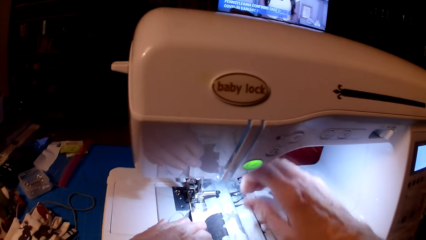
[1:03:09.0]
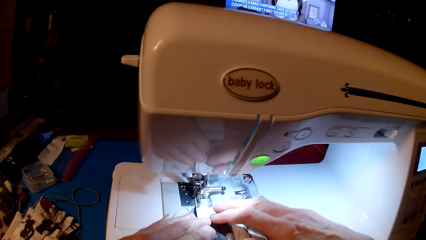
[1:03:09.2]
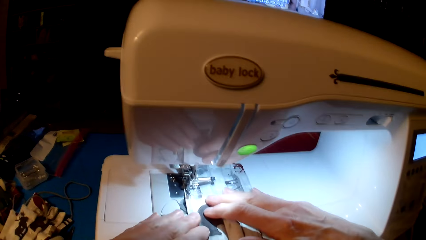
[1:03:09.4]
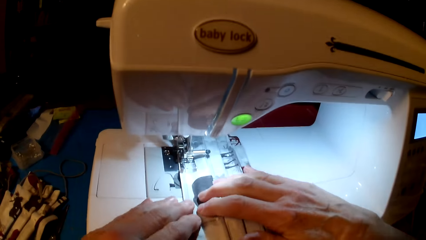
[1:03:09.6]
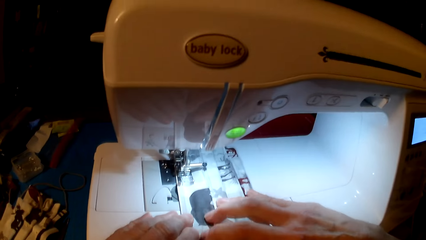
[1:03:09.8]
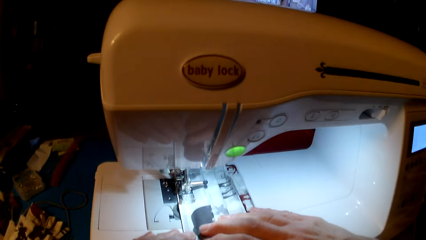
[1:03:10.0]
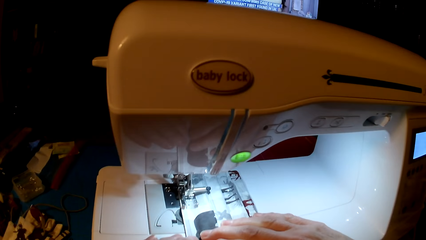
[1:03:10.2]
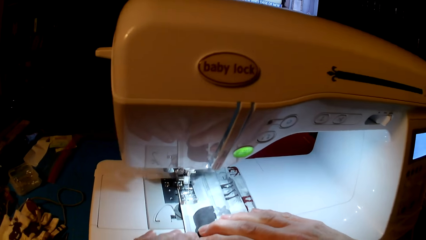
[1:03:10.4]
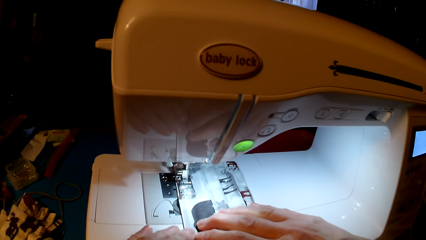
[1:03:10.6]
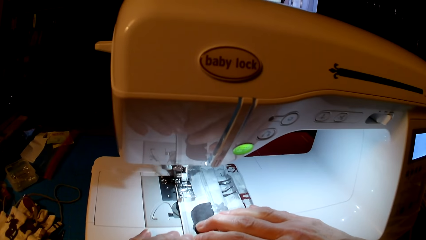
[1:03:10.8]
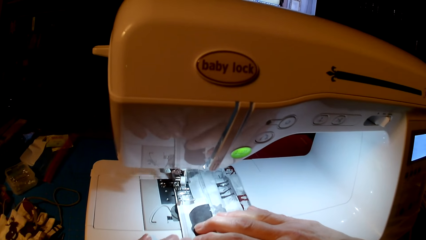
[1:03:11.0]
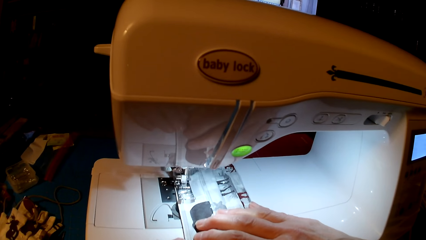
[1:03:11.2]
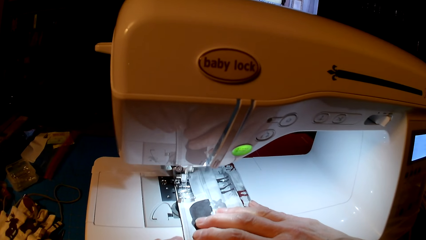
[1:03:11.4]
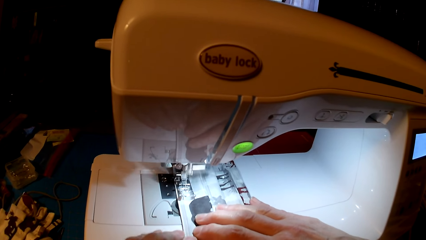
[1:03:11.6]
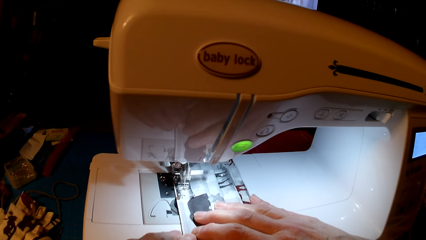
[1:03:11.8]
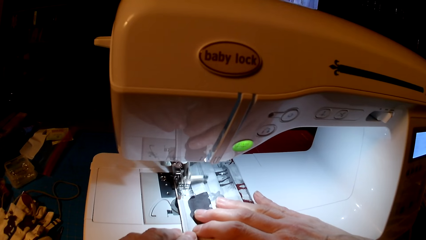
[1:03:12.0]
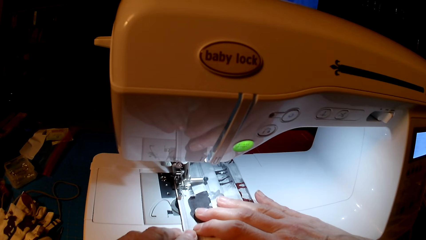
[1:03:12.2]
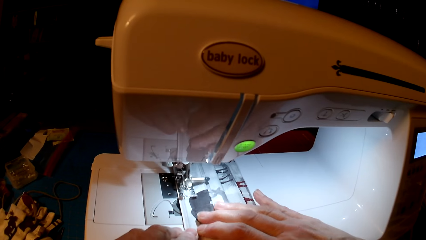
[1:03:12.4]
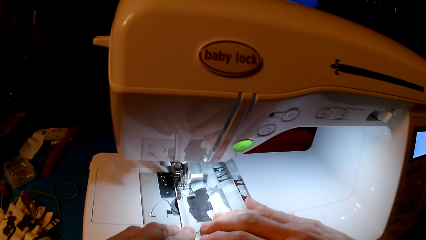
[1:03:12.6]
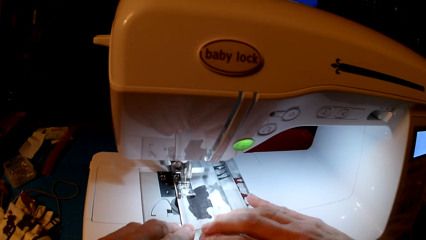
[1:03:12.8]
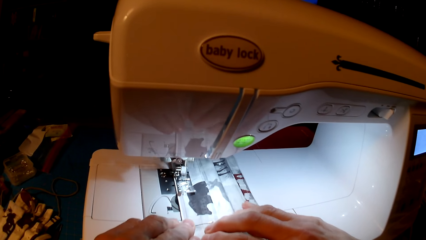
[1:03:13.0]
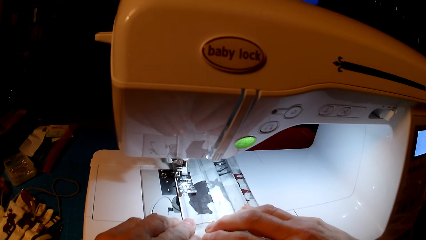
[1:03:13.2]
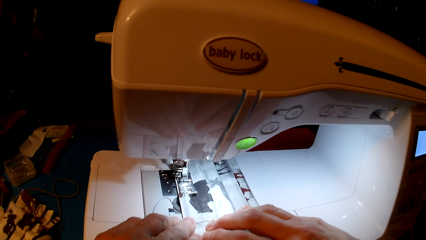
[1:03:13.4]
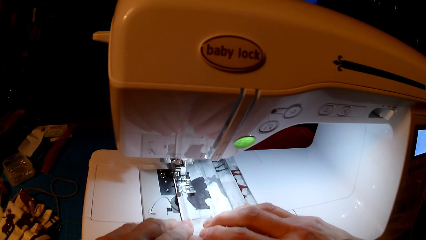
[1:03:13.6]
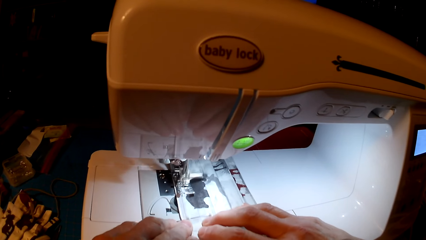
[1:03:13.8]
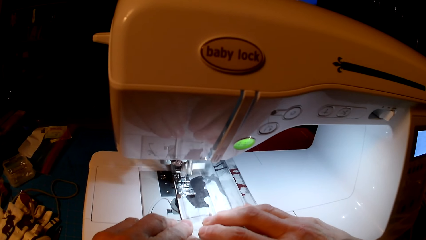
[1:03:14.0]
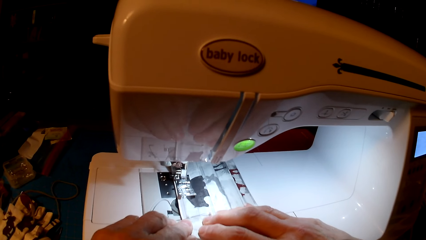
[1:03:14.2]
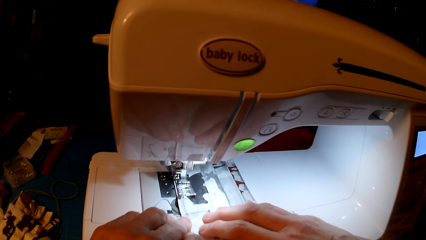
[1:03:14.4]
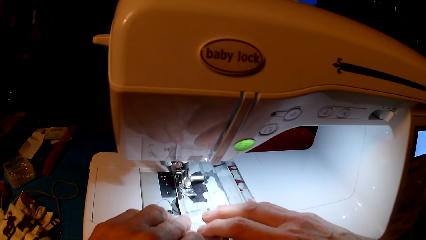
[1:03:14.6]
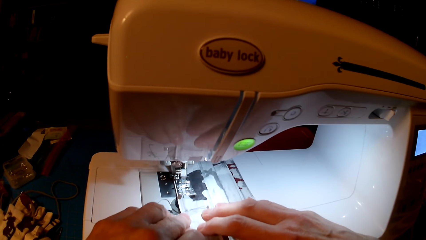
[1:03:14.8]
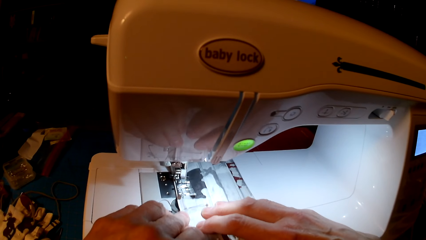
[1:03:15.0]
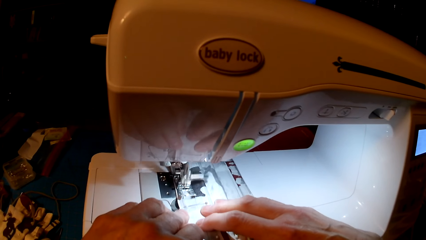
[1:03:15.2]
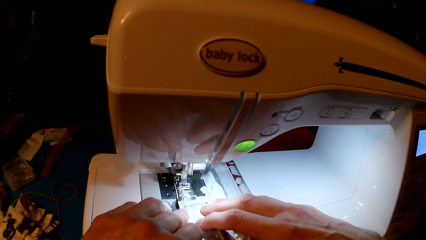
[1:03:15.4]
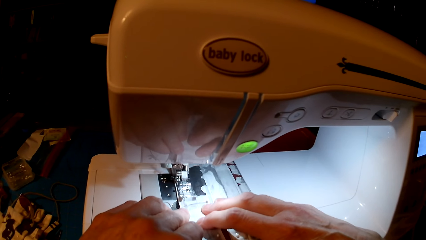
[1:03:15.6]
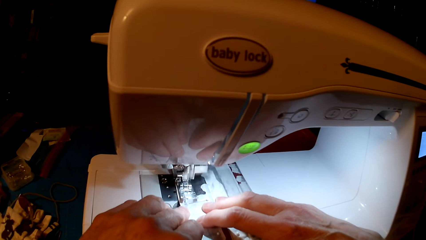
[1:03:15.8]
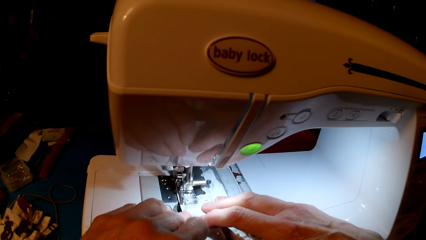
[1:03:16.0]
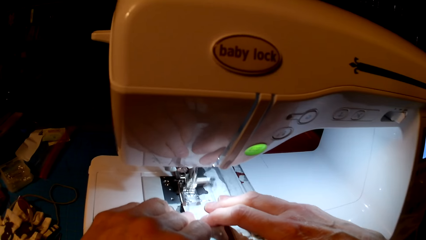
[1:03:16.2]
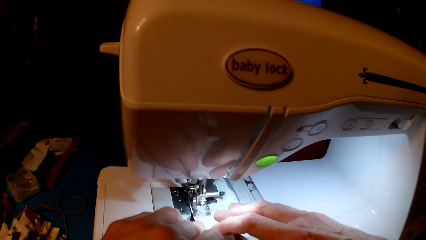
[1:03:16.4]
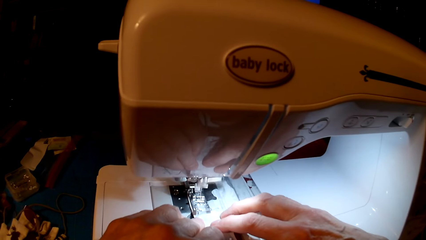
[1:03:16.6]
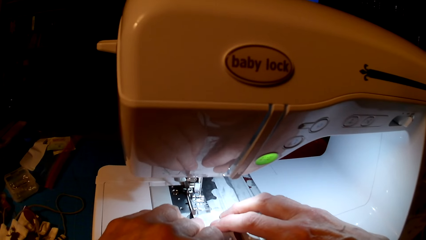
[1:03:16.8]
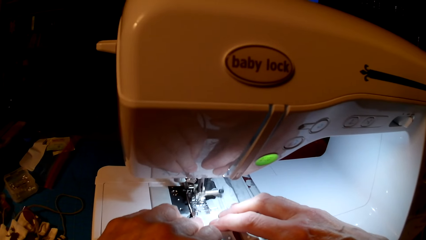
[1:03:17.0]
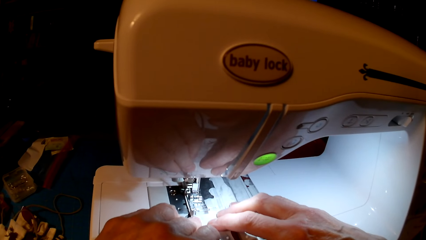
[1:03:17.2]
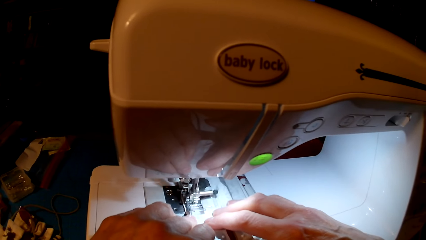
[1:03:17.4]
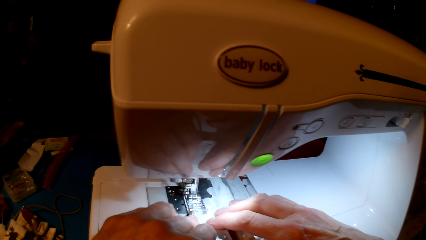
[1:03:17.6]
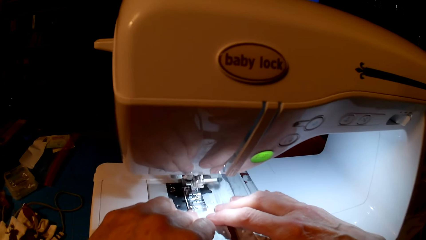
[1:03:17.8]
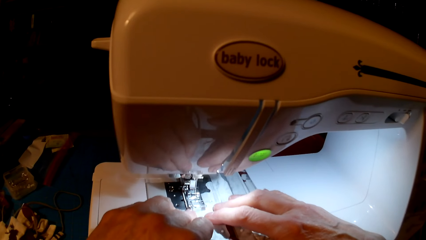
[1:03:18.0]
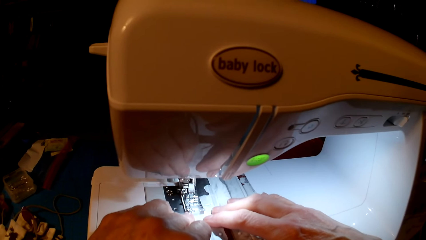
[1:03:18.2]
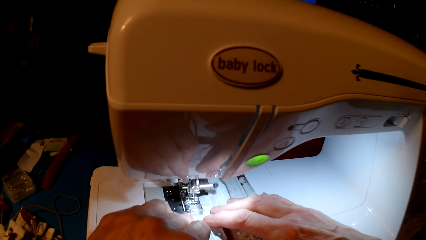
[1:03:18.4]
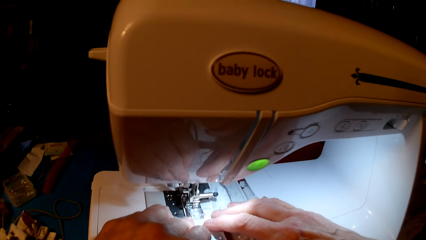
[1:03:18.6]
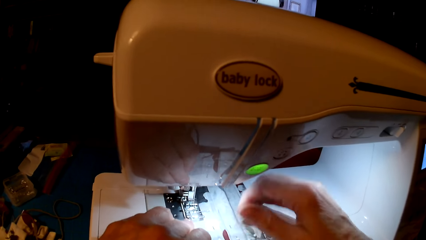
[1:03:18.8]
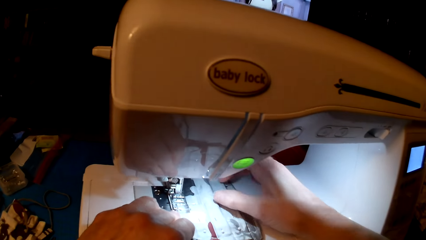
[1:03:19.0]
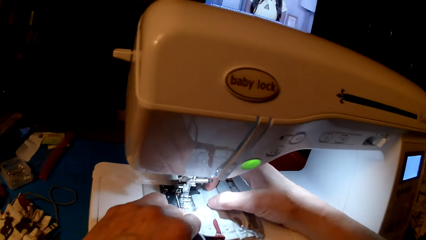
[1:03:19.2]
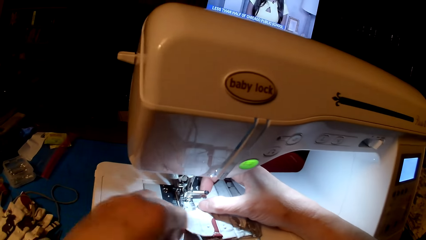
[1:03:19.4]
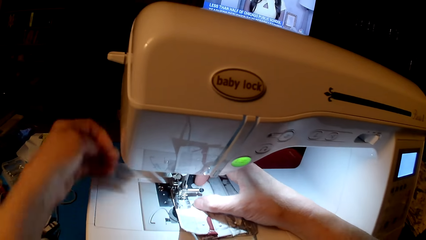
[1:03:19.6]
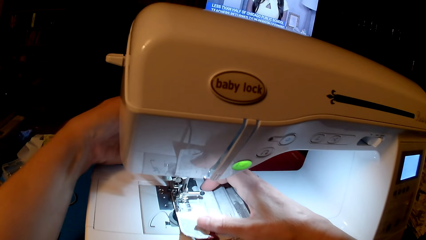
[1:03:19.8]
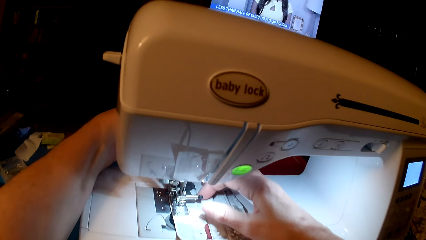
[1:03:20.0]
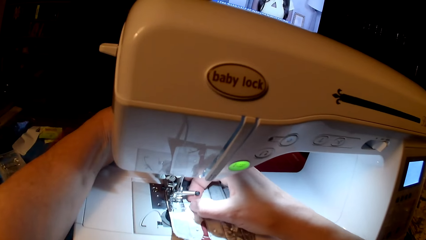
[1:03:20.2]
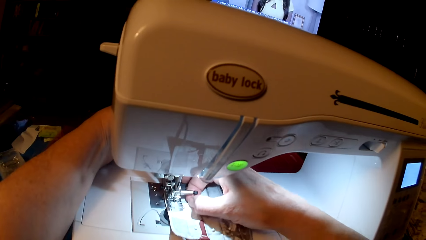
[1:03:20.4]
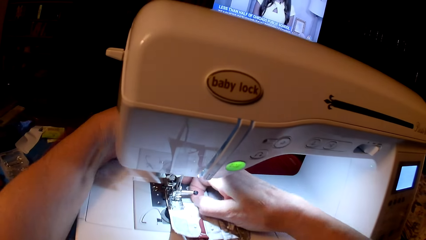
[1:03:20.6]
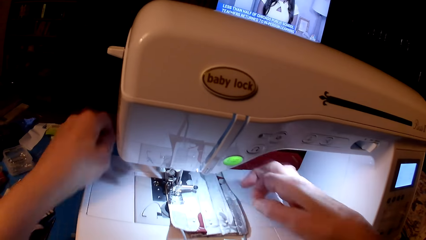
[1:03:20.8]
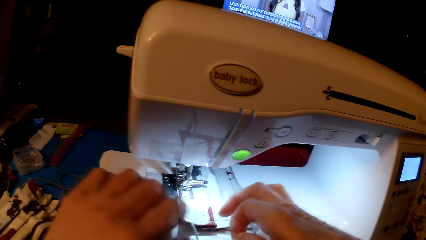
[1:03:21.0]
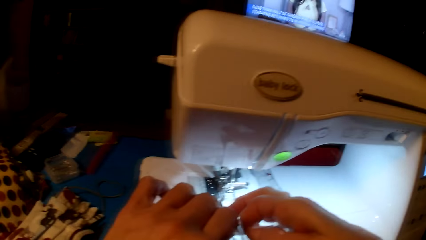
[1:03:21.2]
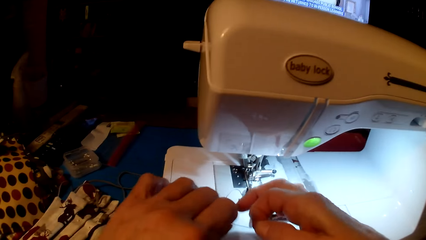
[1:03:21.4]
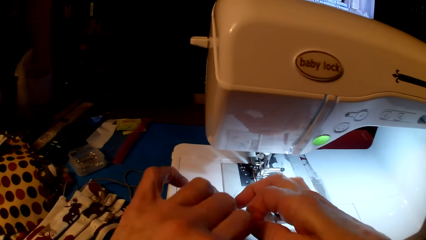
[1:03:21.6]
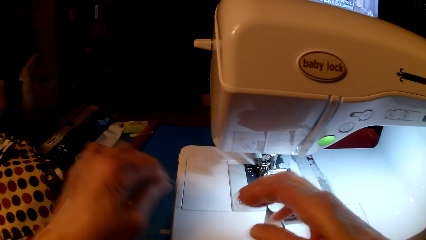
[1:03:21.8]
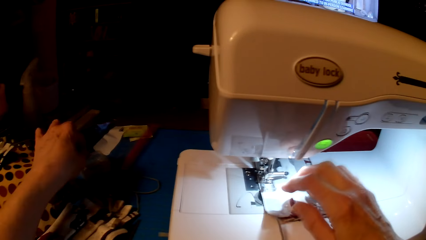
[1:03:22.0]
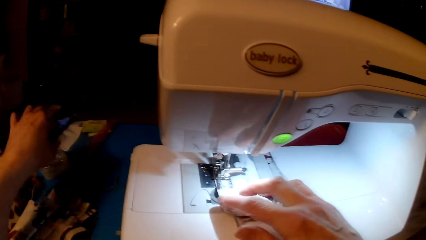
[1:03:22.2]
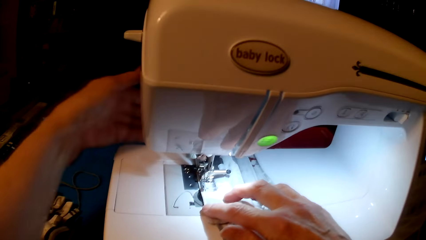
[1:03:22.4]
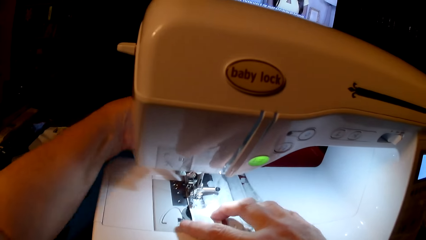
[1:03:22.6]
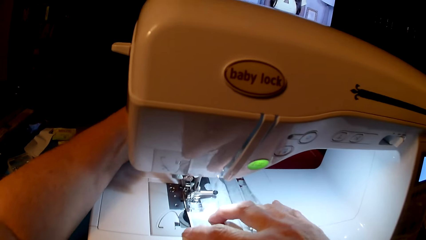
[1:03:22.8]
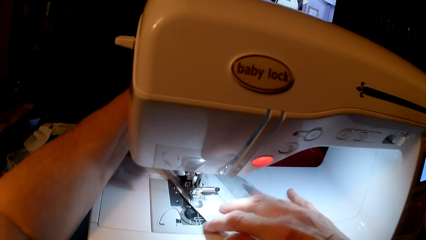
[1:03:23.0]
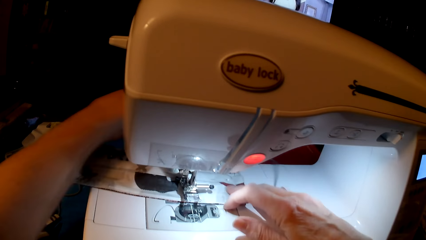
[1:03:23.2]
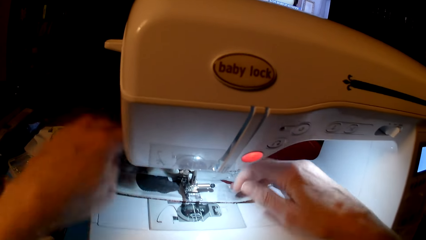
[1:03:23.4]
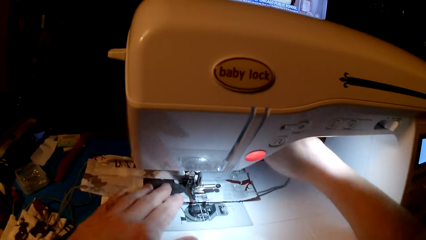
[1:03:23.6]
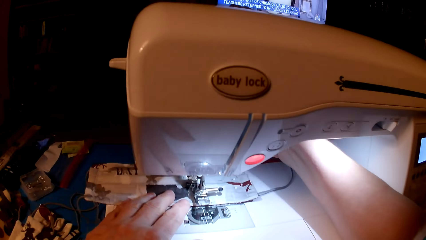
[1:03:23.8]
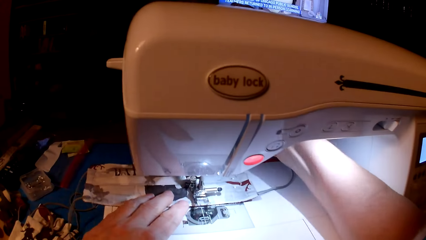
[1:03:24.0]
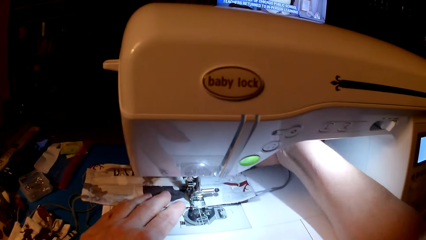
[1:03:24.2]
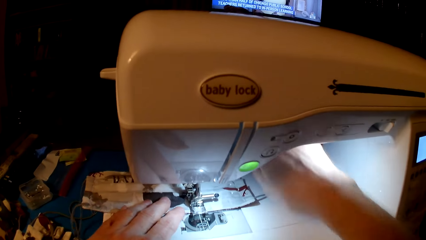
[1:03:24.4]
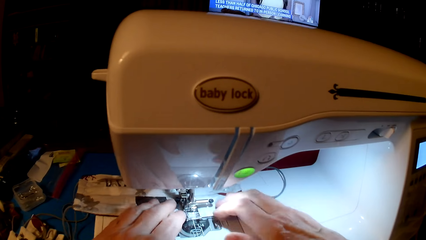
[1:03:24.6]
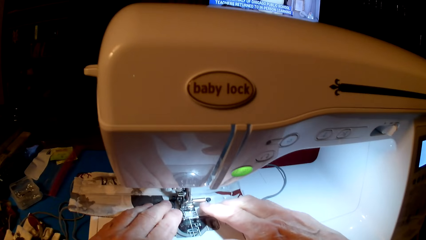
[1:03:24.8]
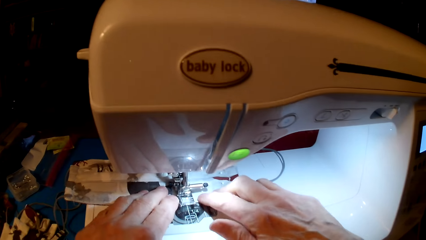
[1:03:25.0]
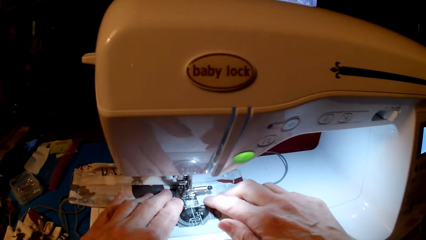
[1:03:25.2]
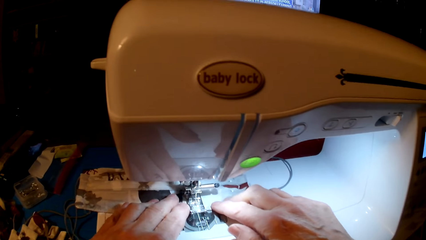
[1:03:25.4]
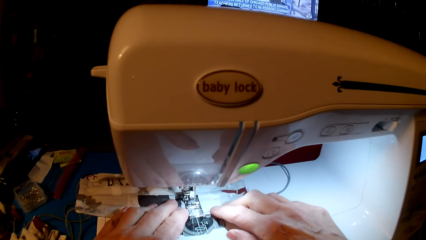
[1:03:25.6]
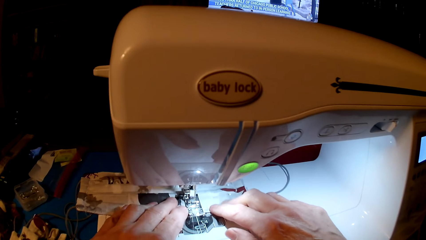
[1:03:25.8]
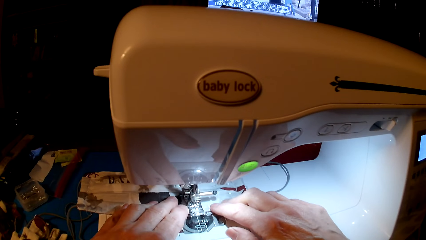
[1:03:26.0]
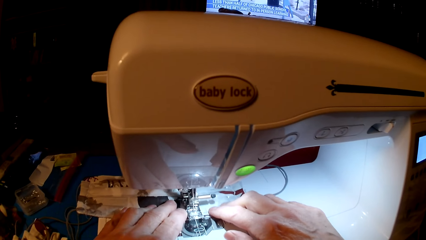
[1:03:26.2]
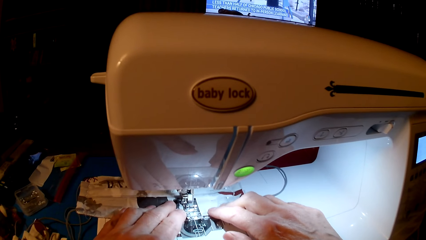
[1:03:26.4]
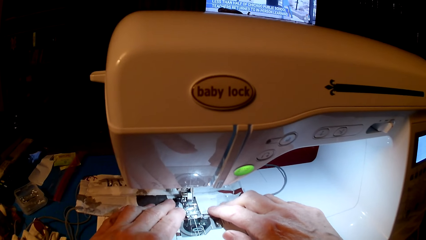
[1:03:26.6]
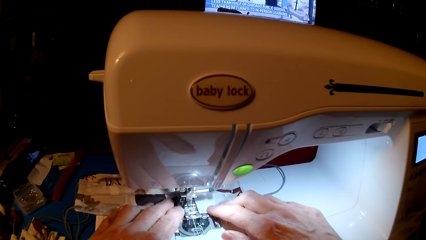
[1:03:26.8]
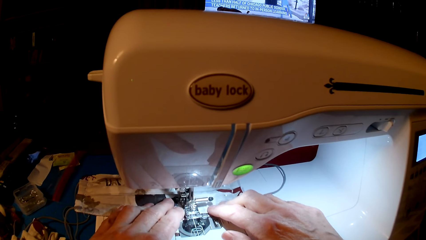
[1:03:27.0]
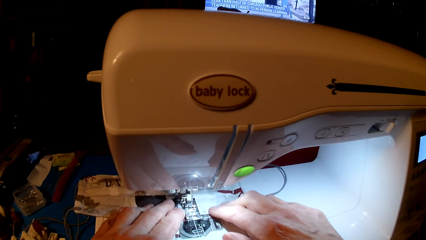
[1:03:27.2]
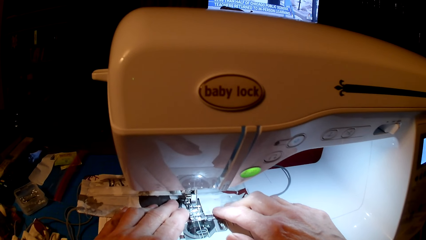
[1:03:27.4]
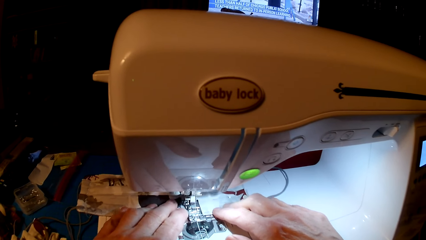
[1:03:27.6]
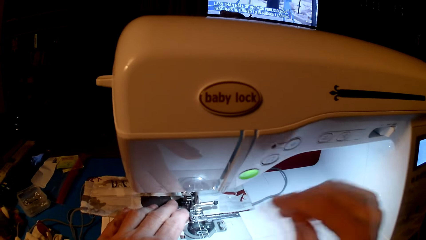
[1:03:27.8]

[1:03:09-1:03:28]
The camera wearer removes a pin. They put the pin in the tin. They roll fabric. They sew.
